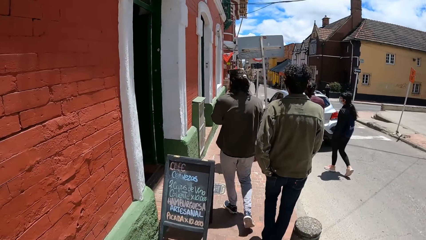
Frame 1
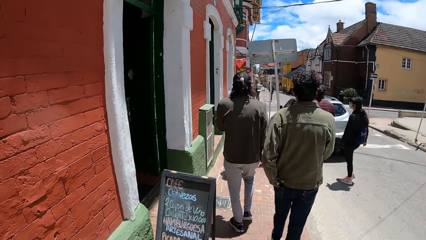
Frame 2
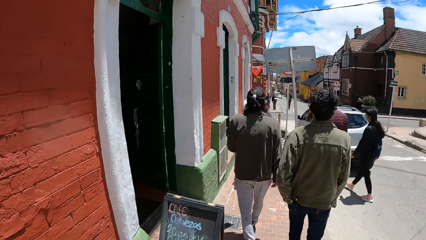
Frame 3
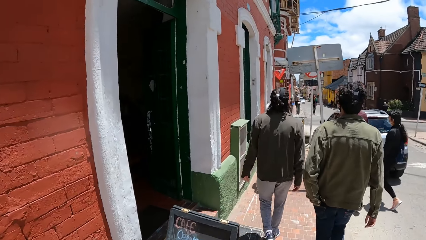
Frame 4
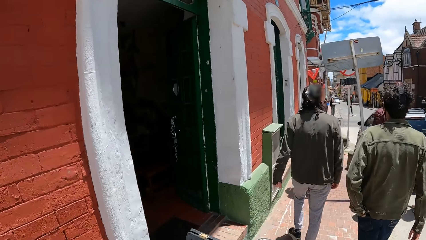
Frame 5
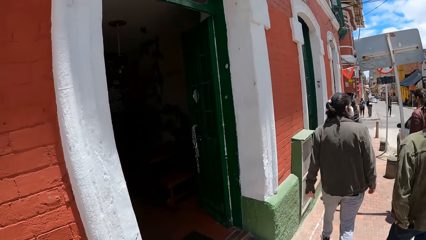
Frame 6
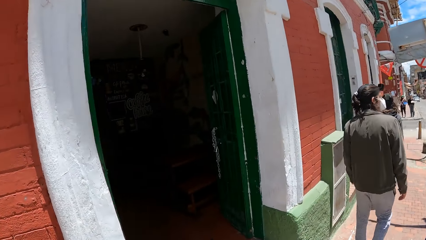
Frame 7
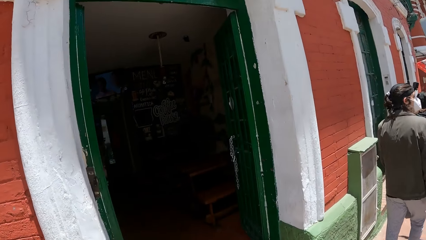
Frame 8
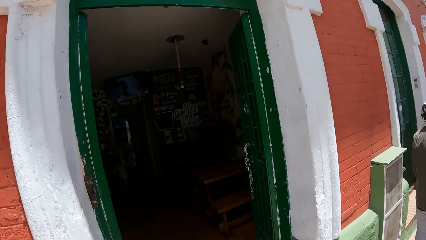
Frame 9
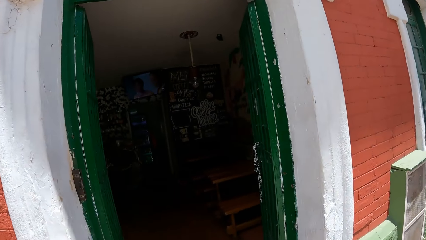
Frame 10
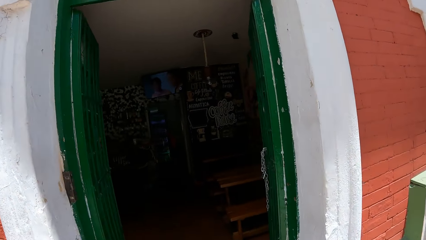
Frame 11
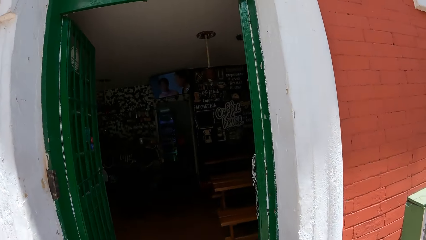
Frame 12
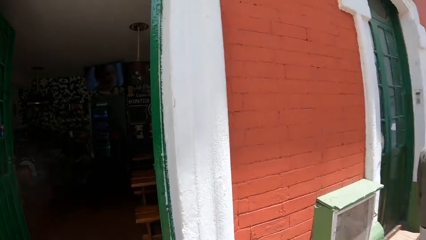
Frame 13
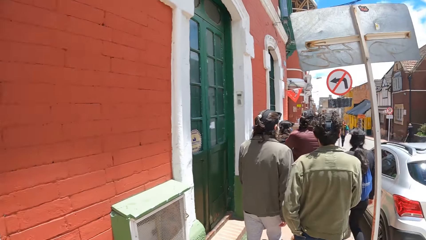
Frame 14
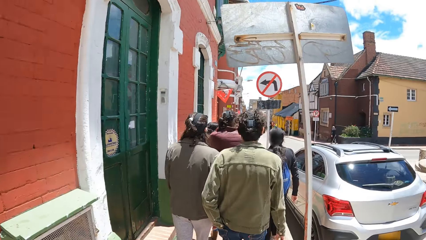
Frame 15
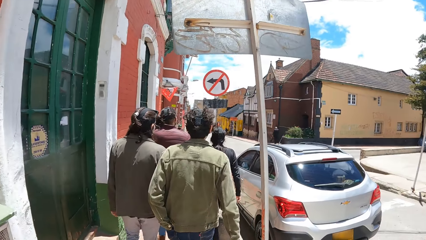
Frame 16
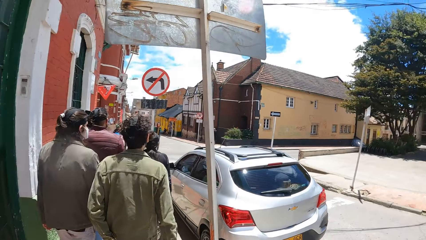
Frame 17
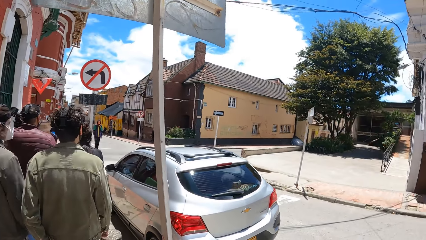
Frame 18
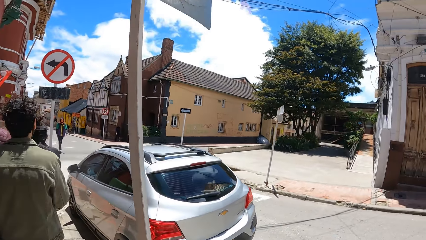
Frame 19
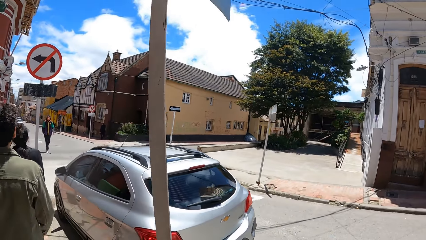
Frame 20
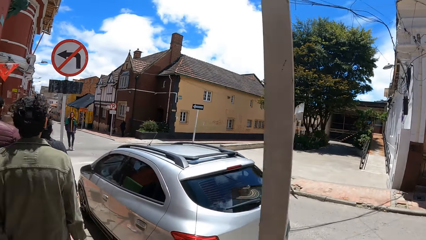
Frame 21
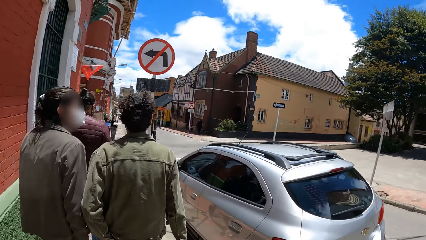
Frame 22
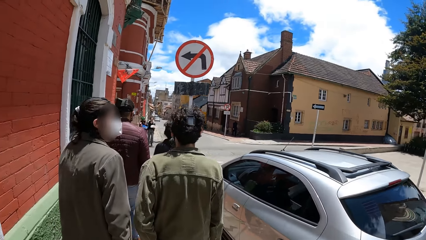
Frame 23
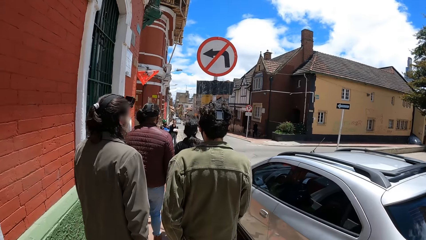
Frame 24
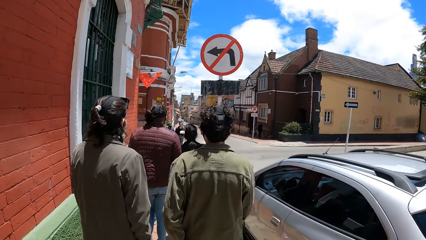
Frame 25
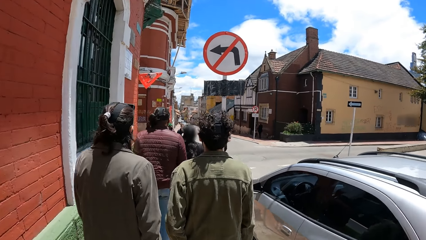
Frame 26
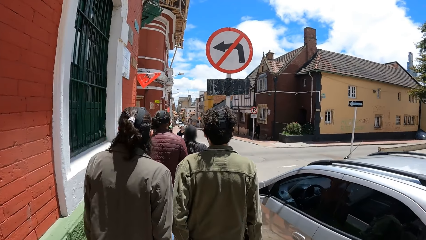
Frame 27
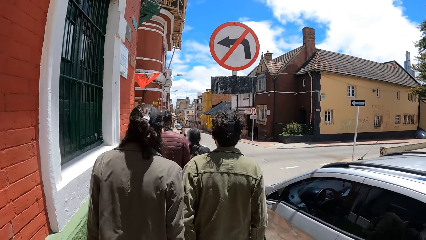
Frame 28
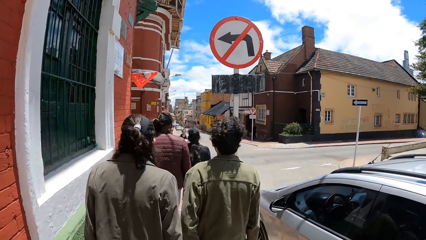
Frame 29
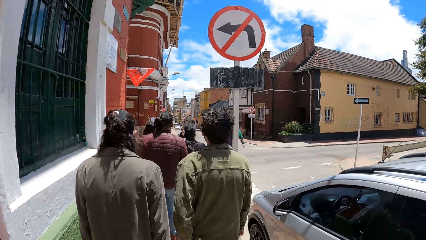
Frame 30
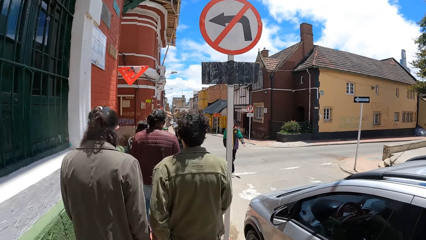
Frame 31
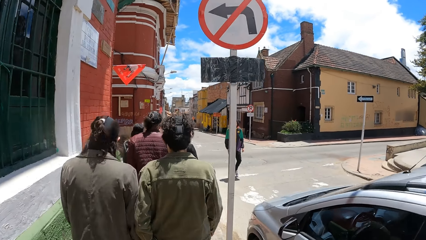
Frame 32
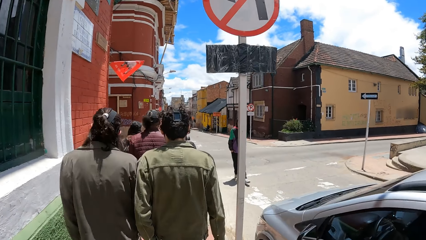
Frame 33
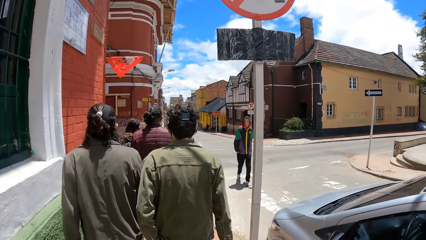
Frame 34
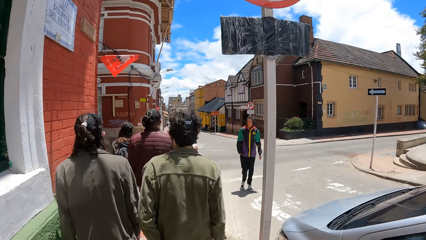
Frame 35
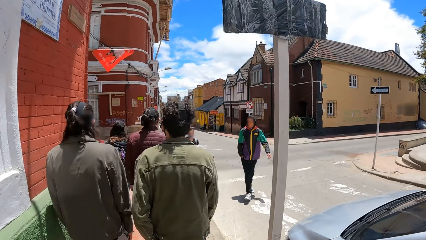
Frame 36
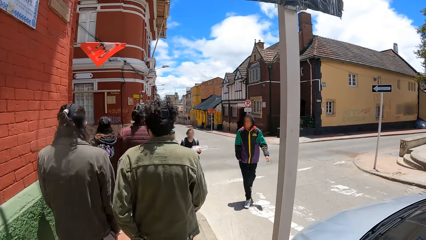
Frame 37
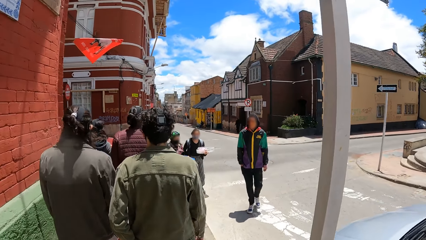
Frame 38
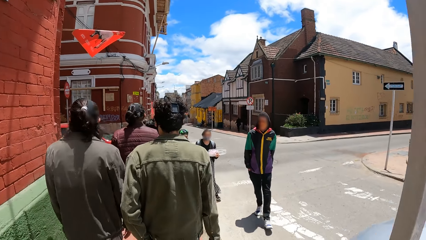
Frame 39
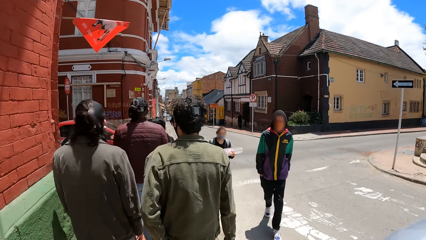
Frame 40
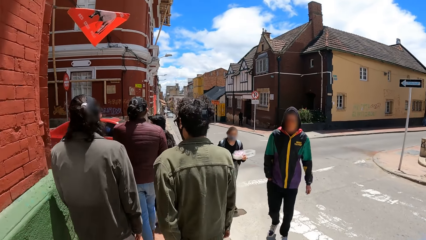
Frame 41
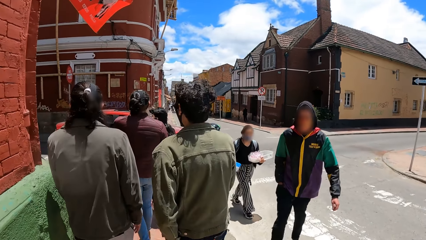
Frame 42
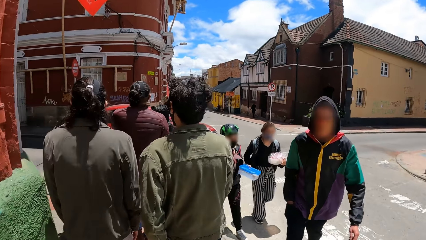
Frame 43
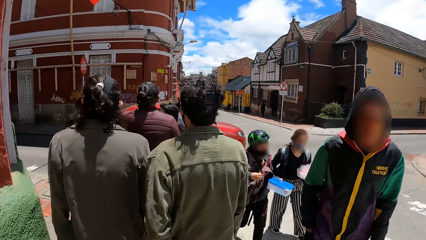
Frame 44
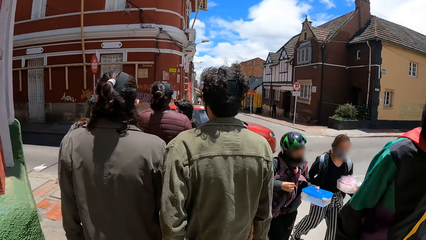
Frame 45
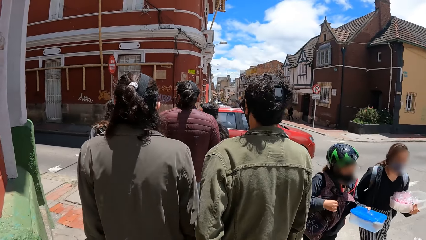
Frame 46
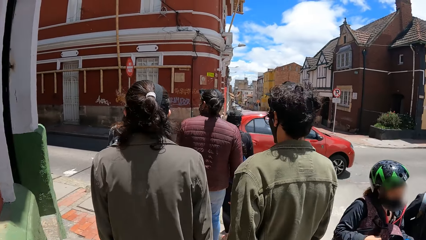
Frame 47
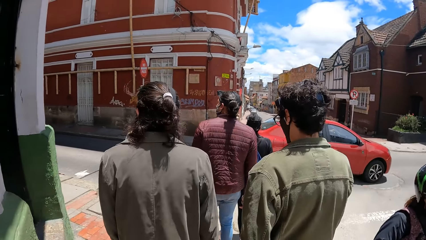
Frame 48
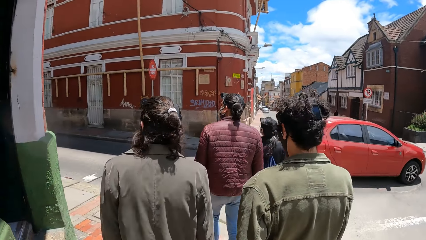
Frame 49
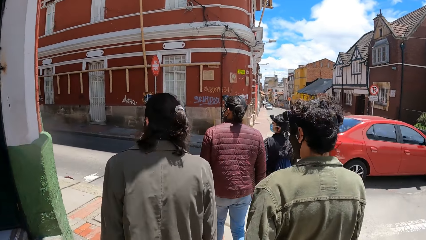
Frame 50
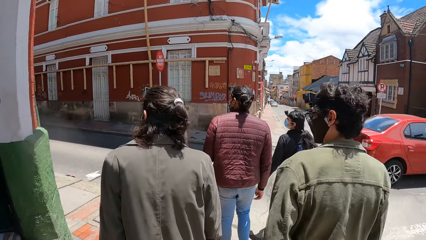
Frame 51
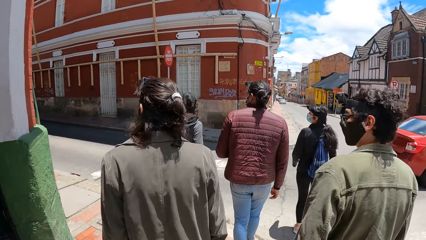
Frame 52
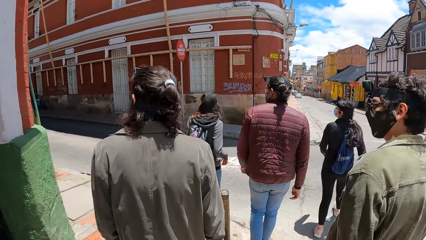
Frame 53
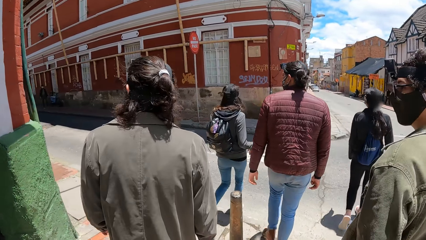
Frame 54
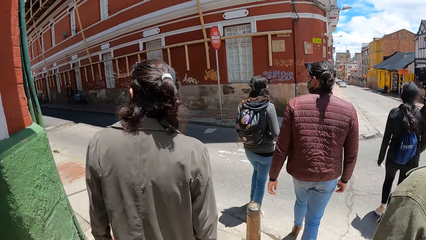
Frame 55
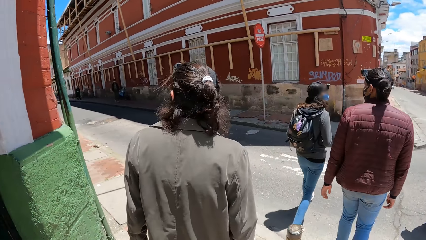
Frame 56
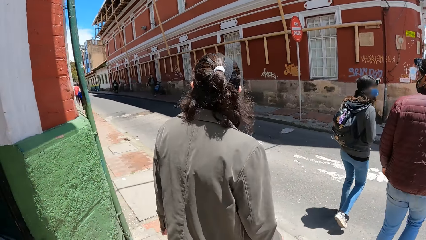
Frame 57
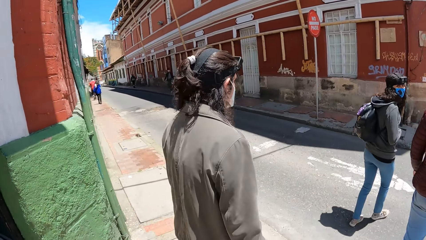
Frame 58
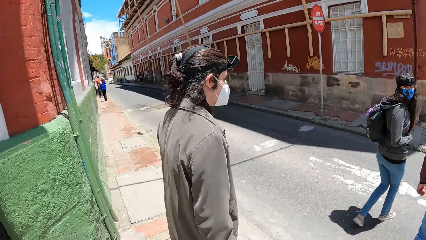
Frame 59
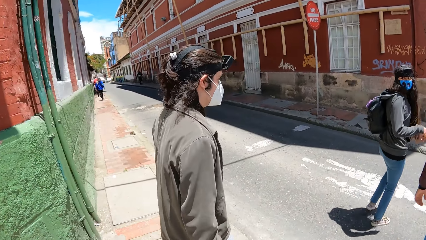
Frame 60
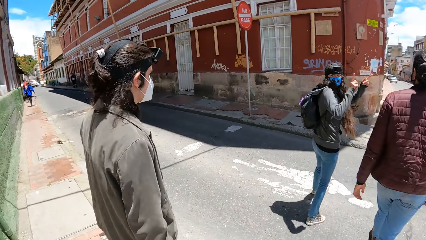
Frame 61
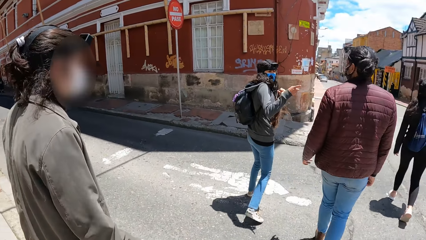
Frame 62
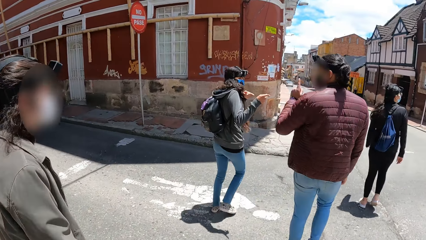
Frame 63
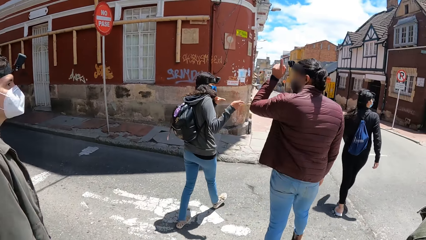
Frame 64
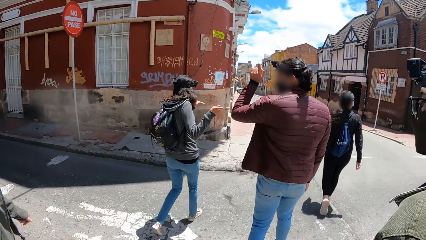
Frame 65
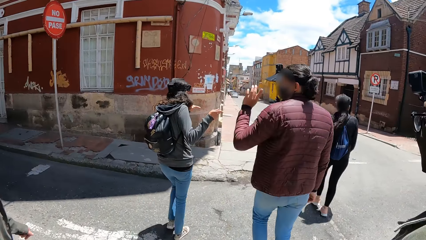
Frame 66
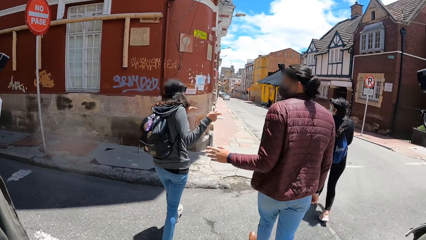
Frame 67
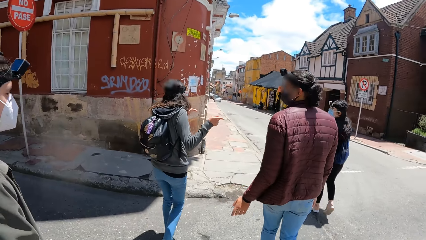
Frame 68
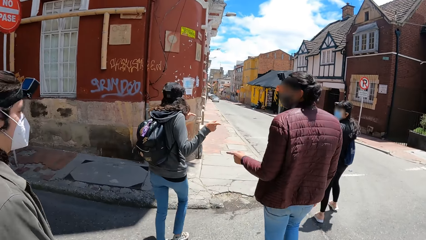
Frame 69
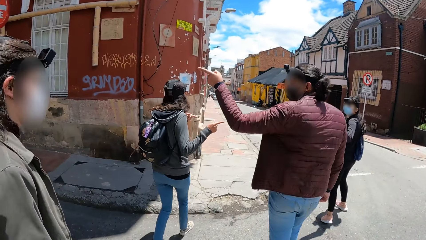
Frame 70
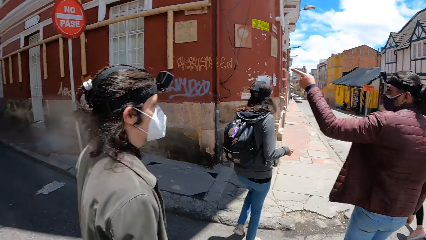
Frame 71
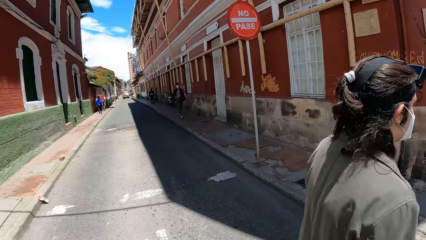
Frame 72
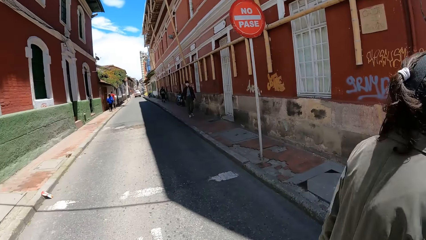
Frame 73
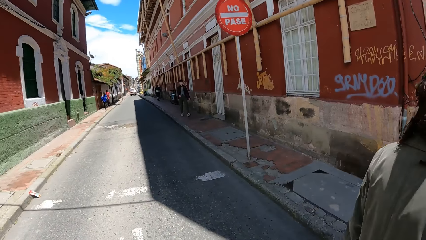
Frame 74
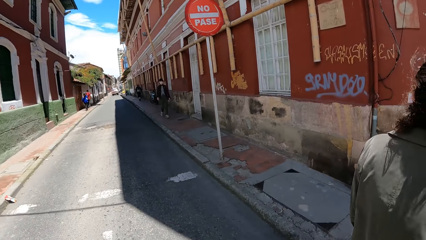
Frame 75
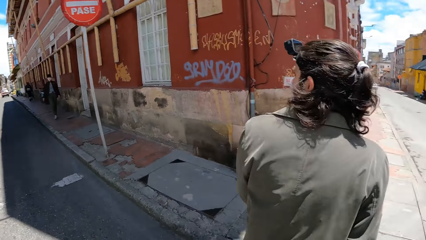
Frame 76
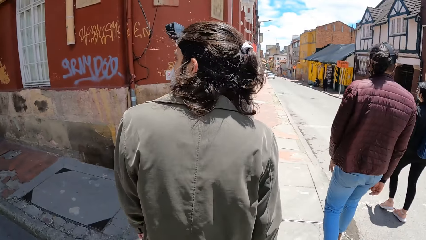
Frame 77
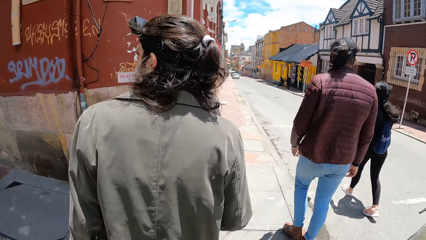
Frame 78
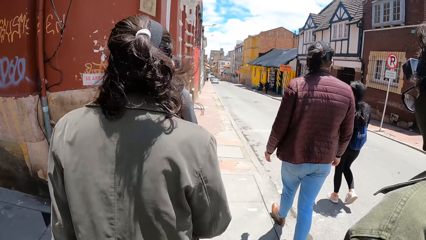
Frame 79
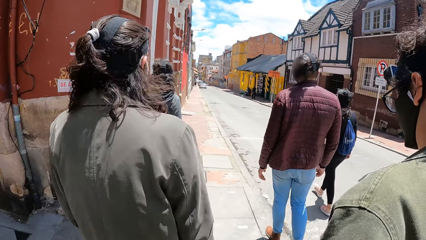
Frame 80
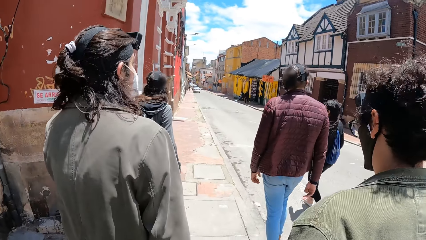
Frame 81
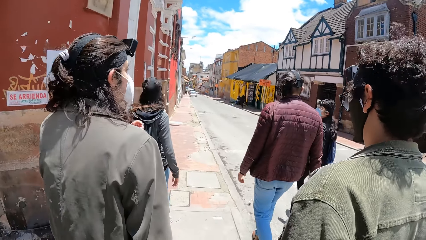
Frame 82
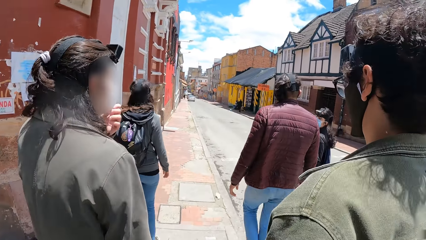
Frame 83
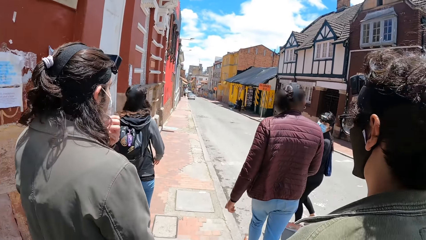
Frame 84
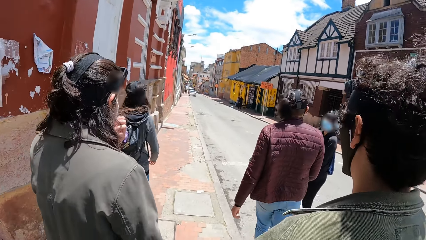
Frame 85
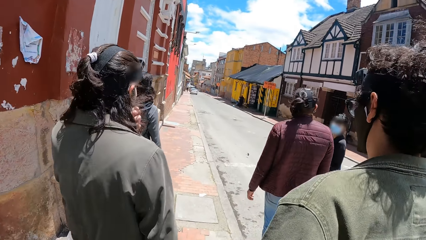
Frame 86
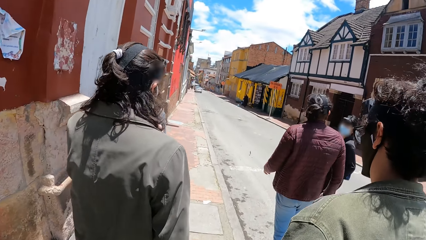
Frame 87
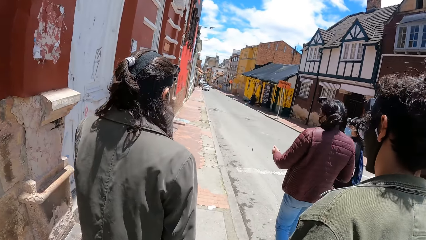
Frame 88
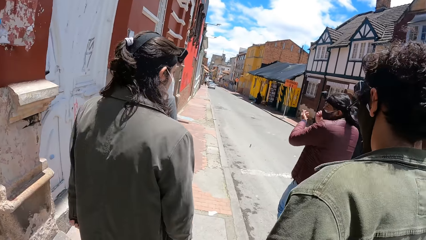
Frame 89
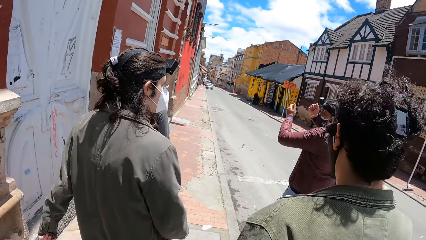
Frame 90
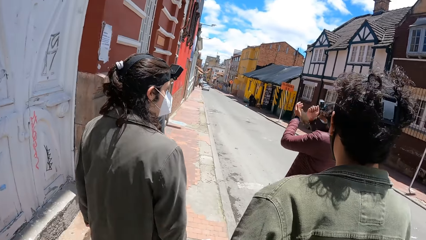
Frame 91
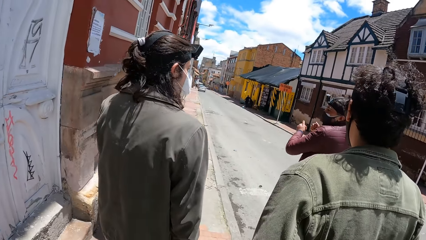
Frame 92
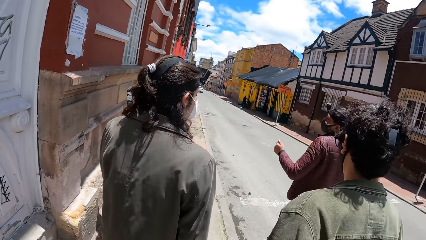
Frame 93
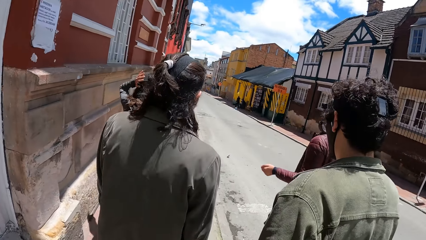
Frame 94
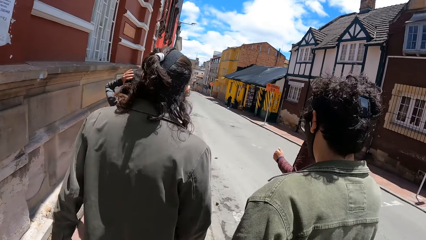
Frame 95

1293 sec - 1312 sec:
The camera wearer looks inside the facility. They walk around. A red car drives from left to right on a motorway. A man walks past the camera wearer. Another man walks past the camera wearer. A woman walks past the camera wearer. Another woman crosses the motorway. A third woman crosses the motorway. A third man crosses the motorway. The camera wearer looks around. The third man gesticulates with his left hand. The camera wearer crosses the motorway alongside another man. A woman interacts with friends with hand gestures. A person interacts with friends with hand gestures. The camera wearer looks around. They walk around with friends. The third man gesticulates with both hands.
